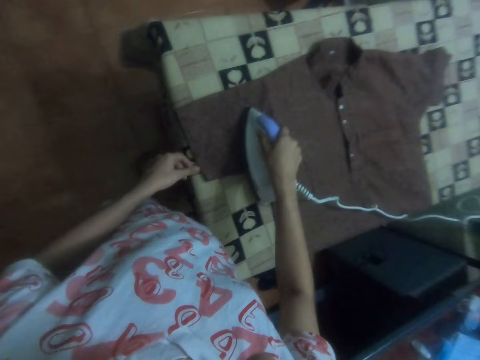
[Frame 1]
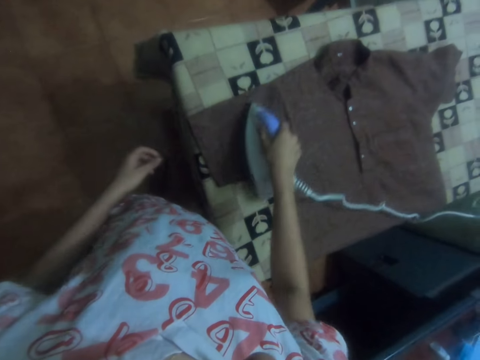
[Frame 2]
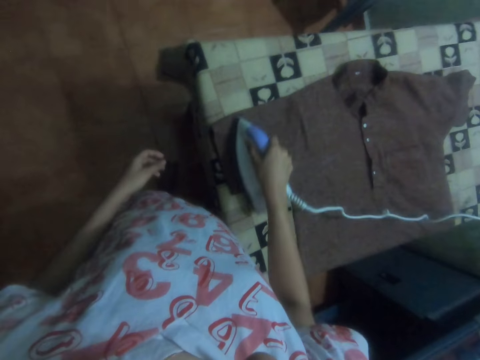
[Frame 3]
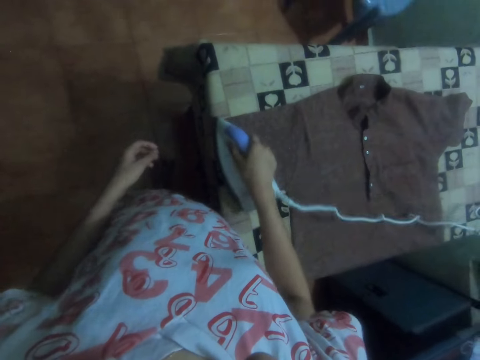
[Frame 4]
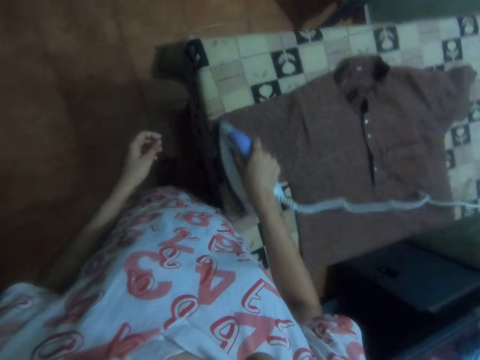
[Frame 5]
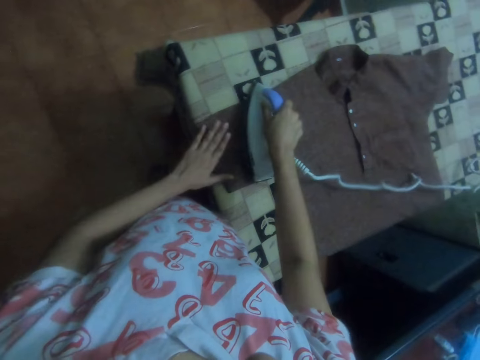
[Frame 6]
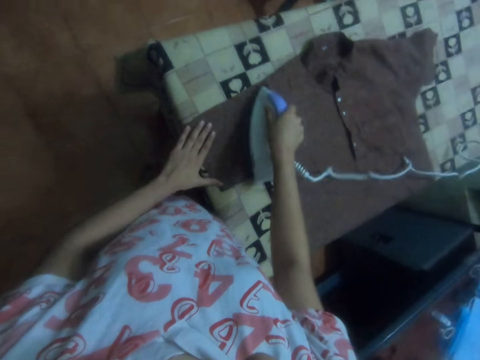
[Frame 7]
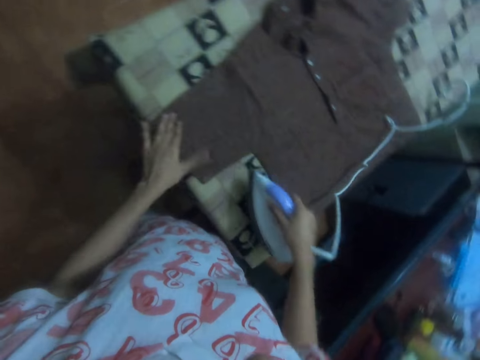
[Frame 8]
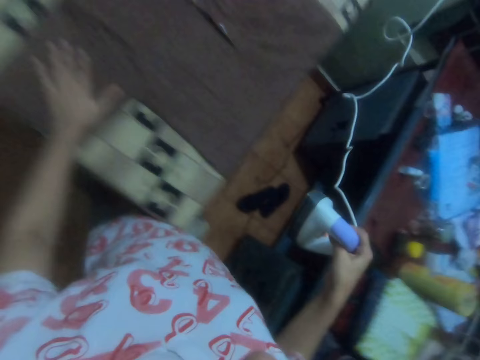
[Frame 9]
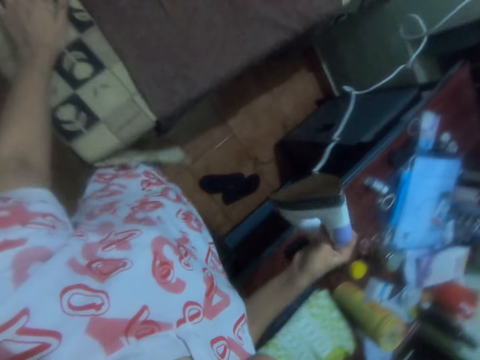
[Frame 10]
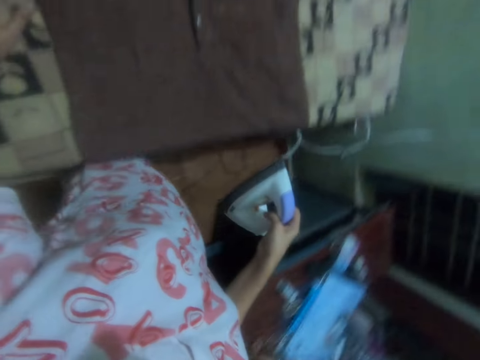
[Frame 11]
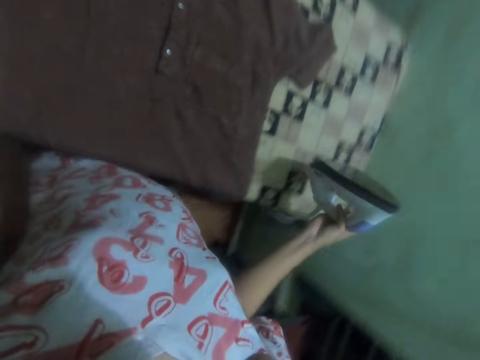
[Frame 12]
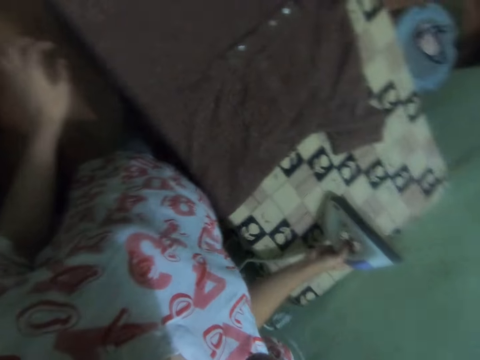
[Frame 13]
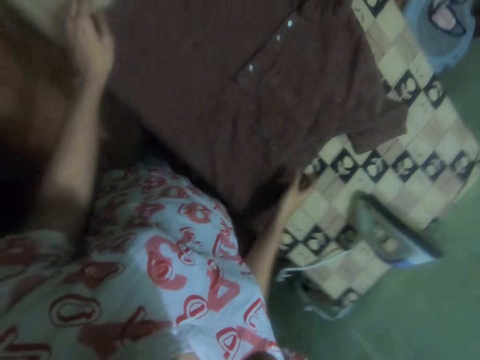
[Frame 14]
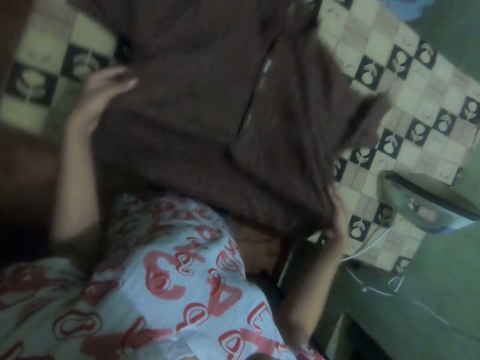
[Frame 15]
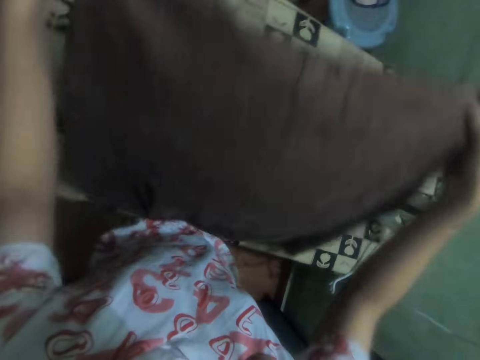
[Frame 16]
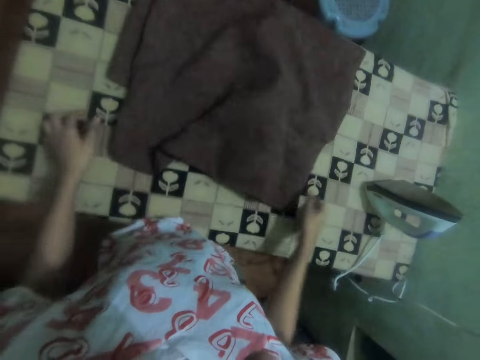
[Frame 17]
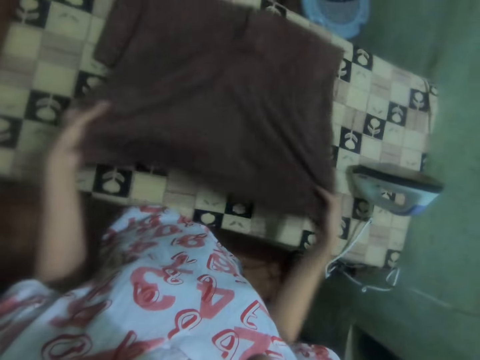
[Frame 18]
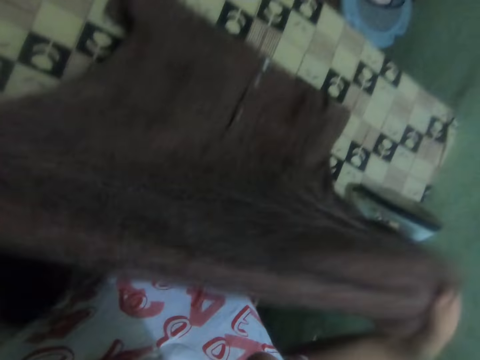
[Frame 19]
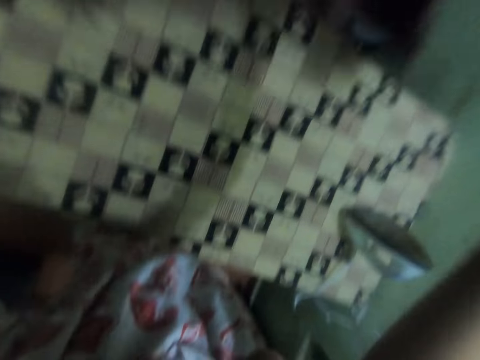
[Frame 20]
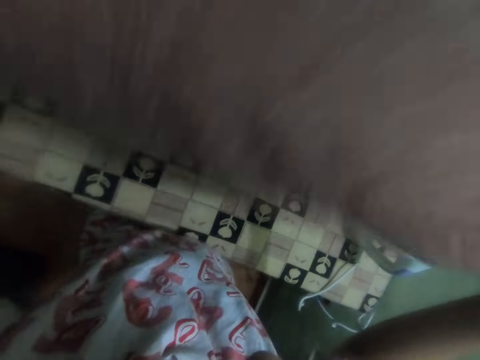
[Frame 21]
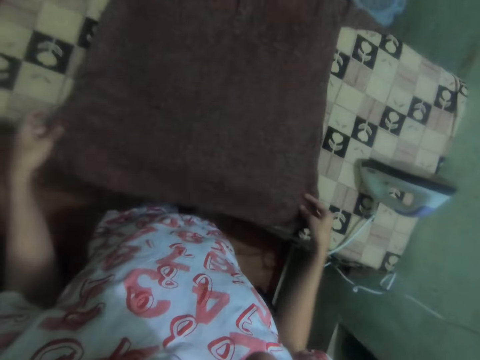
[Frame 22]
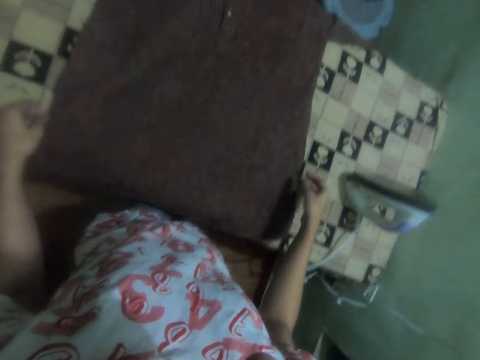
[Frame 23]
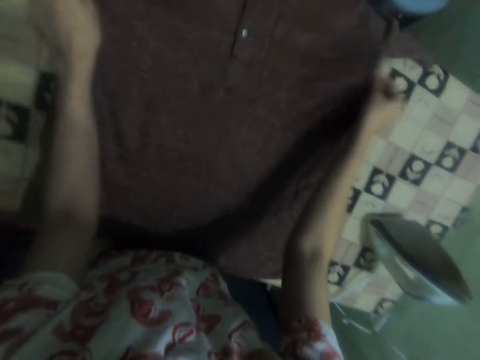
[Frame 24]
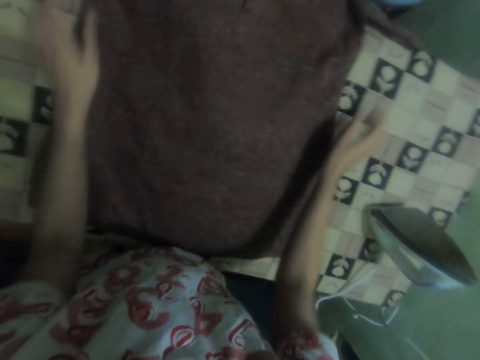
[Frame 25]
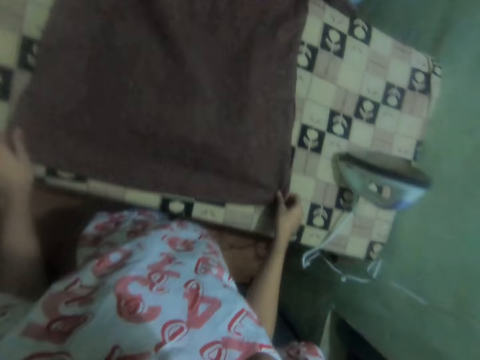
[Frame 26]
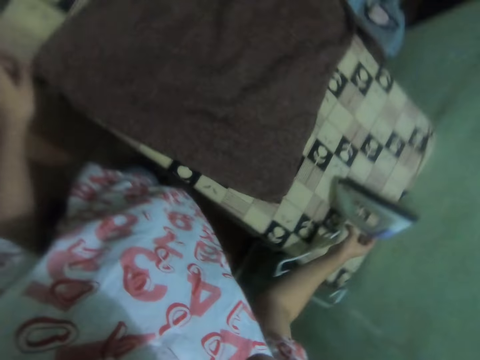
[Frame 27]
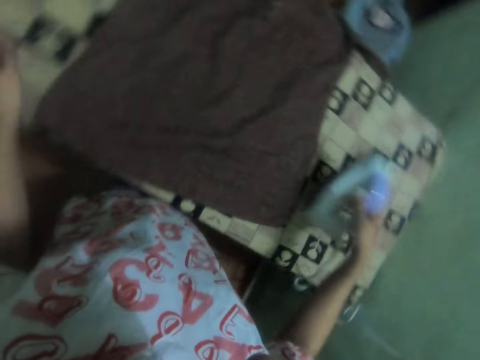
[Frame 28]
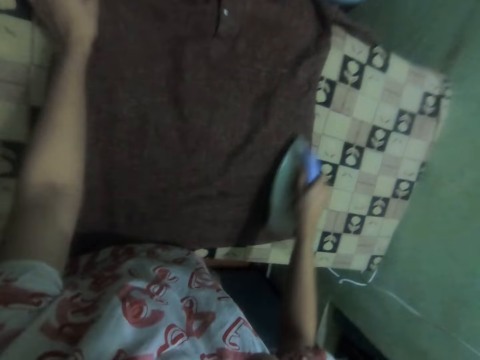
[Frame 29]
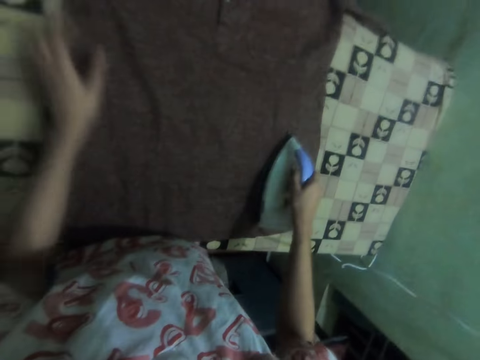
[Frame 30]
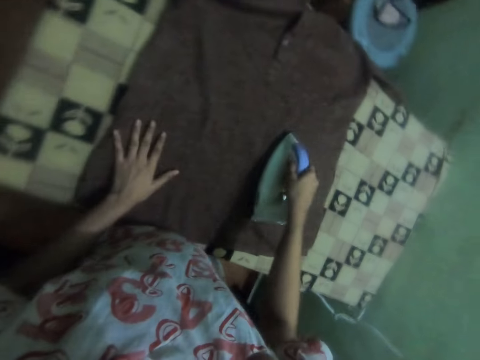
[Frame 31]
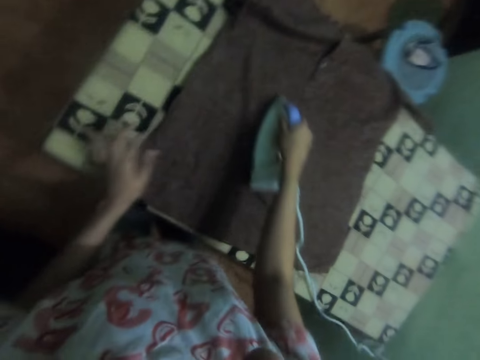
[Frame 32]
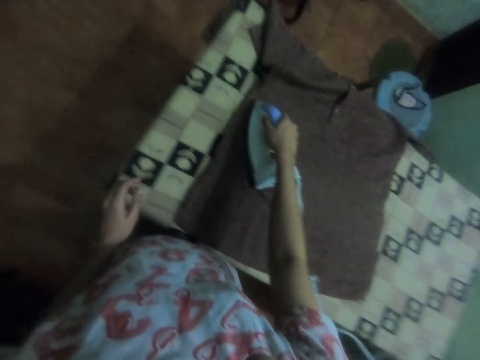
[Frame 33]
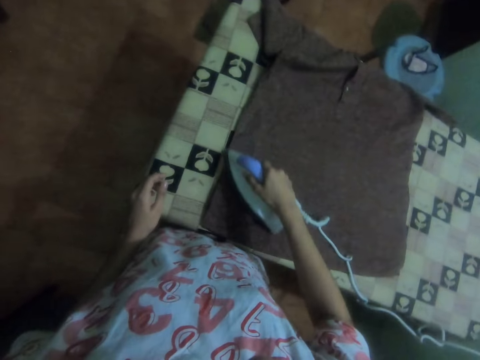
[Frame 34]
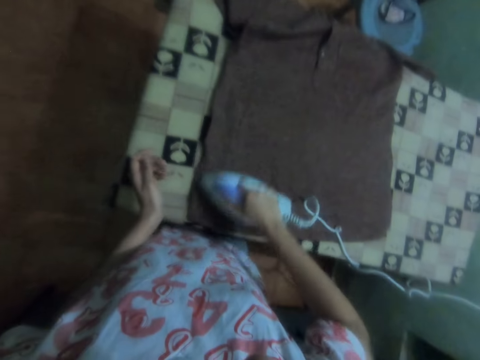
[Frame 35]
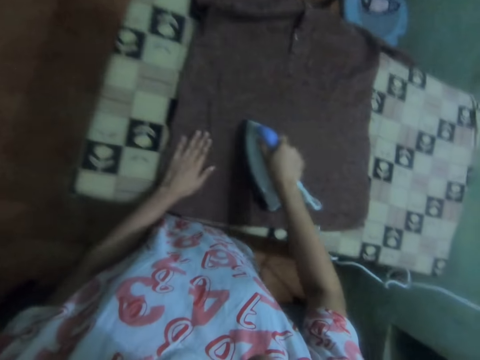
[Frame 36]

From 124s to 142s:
The camera wearer puts the iron on the table with the right hand. They pick up the shirt on the table. They hold the cloth with both hands. They drop the shirt on the table. They spread the cloth on the table with both hands. They pick up the shirt on the table, drop the shirt on the table and adjust the shirt on the table. They pick up the iron on the table with the right hand. They iron the cloth on the table with the iron.

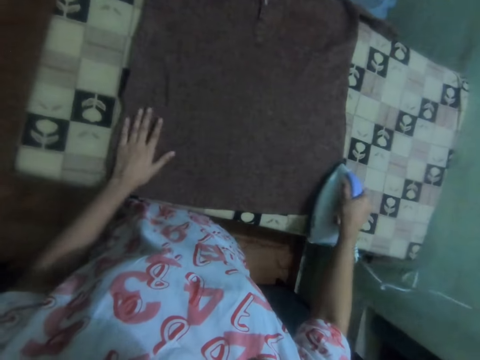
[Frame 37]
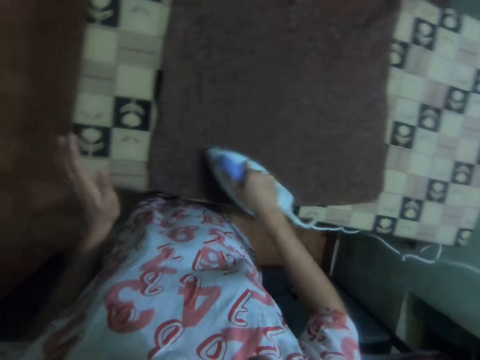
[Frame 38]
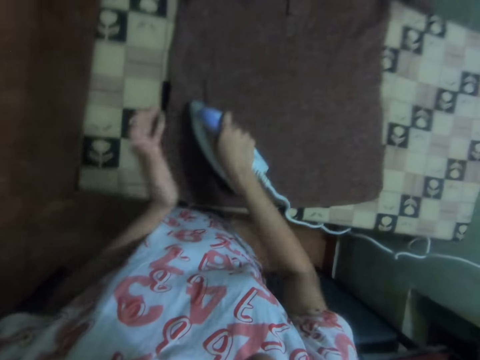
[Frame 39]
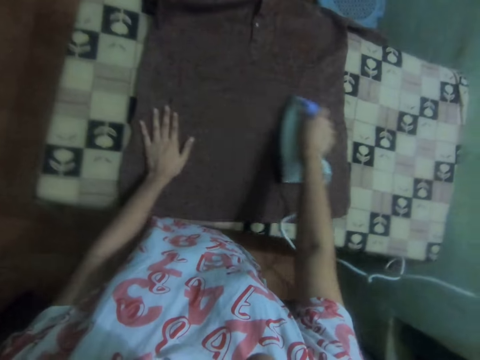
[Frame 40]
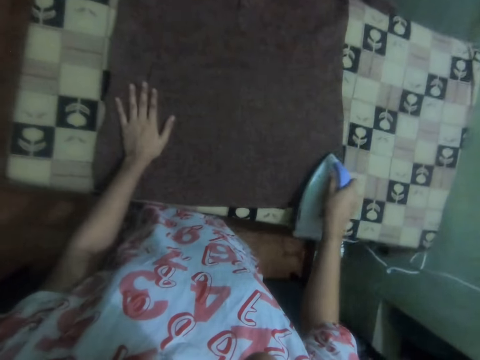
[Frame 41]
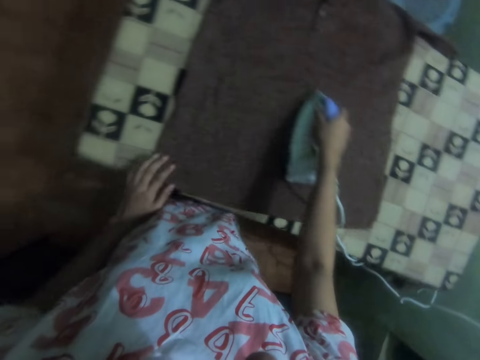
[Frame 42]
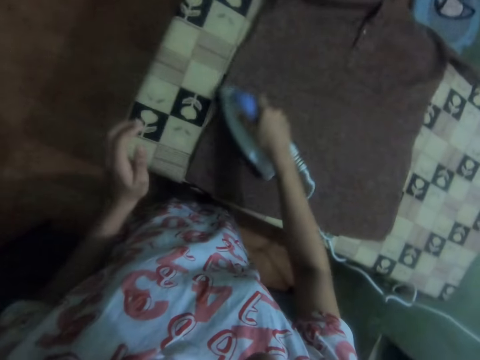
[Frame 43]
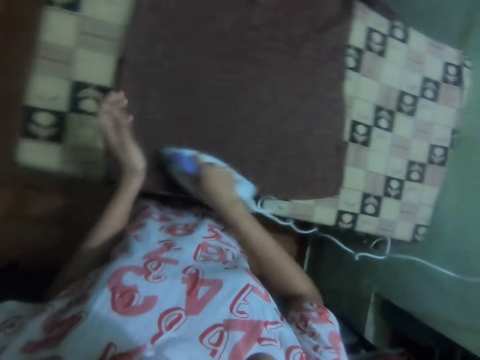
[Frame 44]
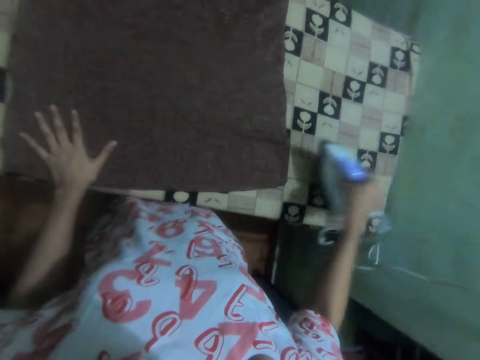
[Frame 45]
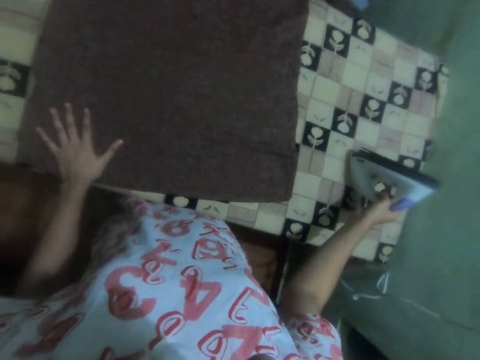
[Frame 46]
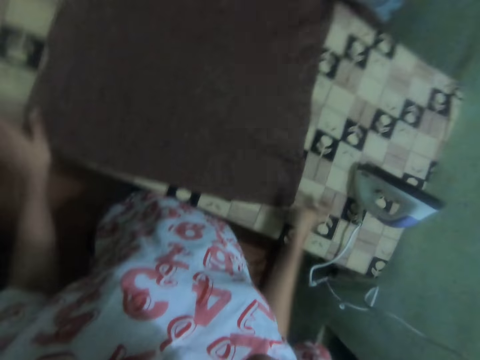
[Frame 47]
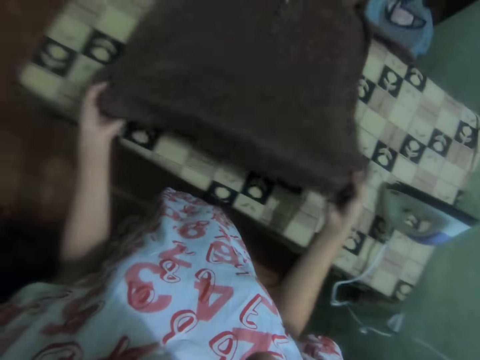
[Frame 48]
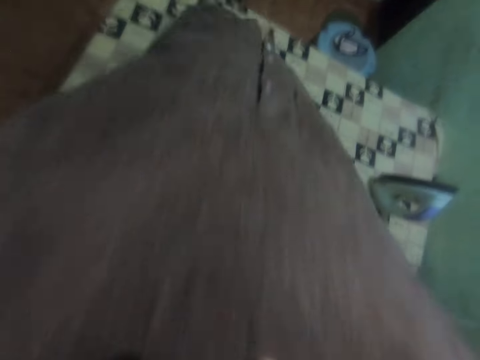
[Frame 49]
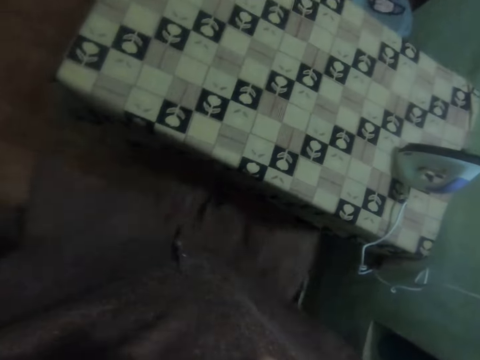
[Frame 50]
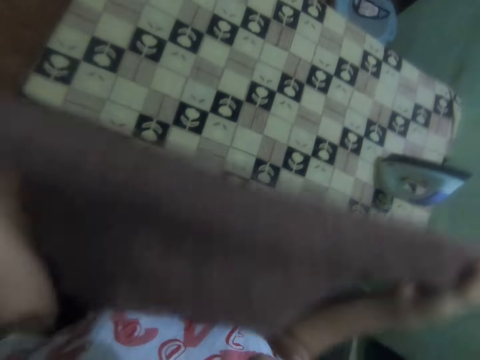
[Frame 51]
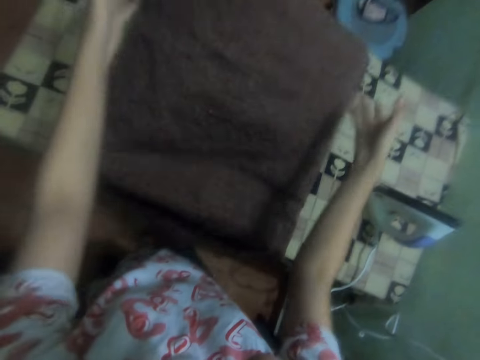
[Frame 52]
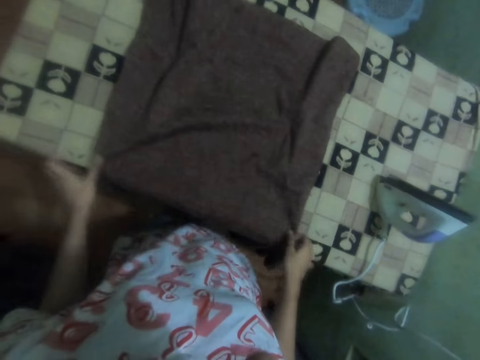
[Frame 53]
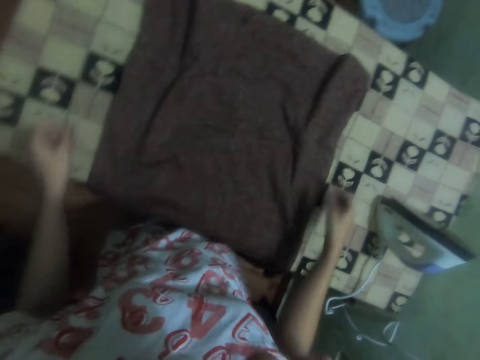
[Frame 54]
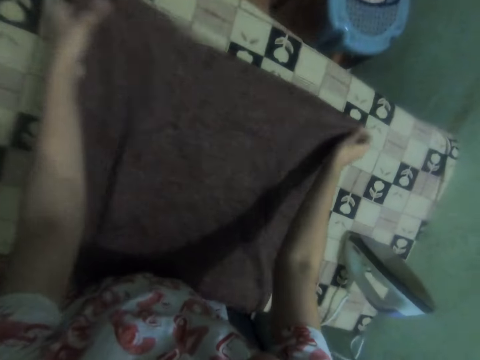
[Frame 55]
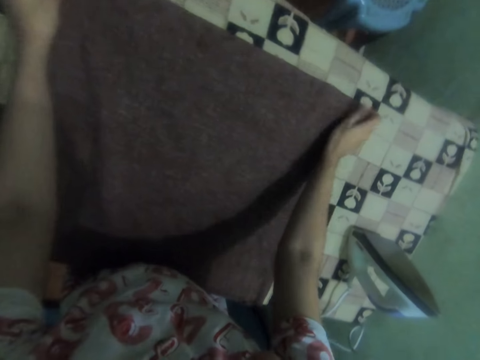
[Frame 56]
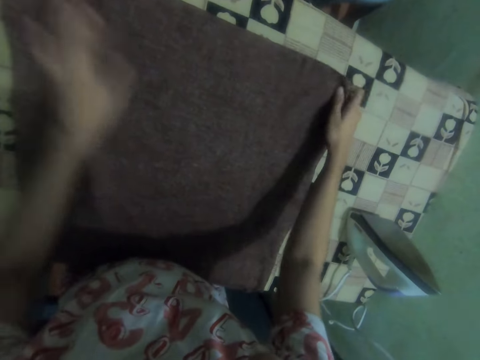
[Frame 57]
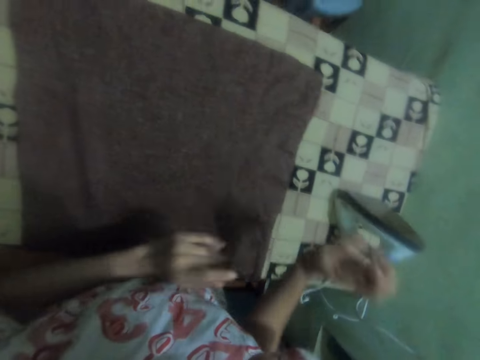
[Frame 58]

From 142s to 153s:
The camera wearer puts the iron on the table with the right hand. They spread the cloth on the table with both hands and lift the cloth from the table with both hands. They place the shirt on the table. They spread the cloth on the table with both hands. They adjust the cloths on the table.
